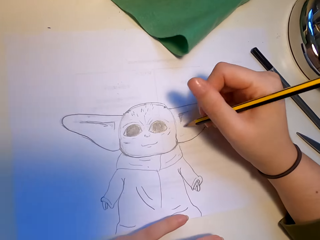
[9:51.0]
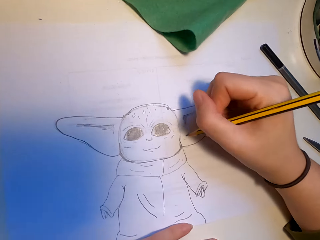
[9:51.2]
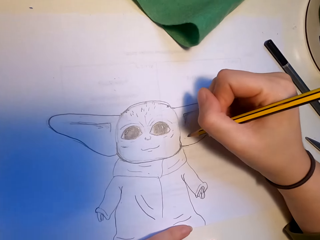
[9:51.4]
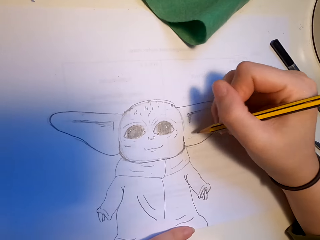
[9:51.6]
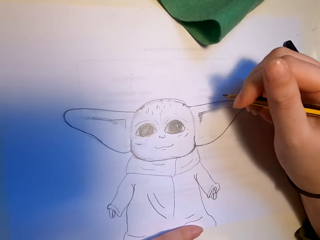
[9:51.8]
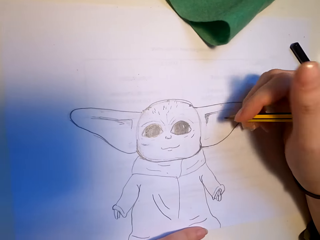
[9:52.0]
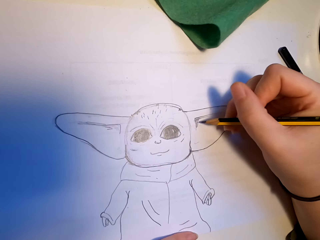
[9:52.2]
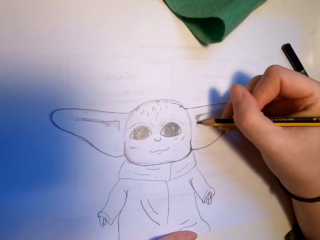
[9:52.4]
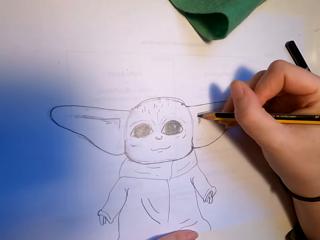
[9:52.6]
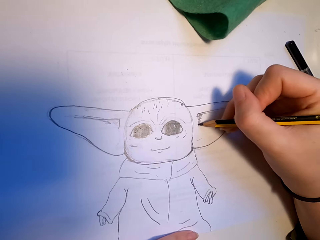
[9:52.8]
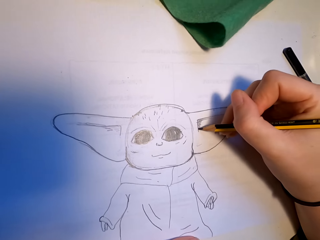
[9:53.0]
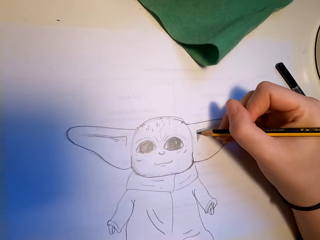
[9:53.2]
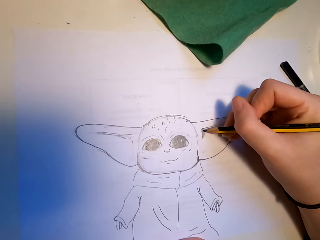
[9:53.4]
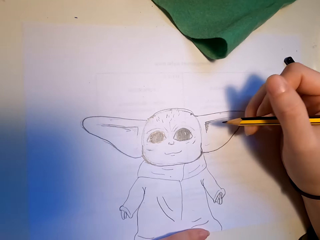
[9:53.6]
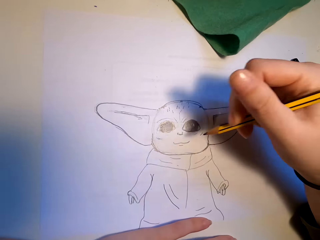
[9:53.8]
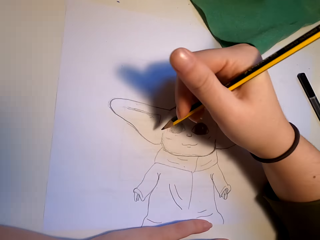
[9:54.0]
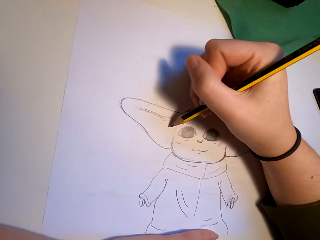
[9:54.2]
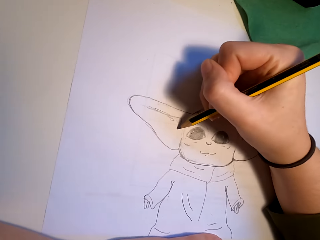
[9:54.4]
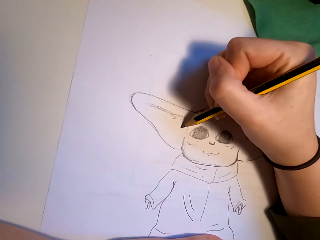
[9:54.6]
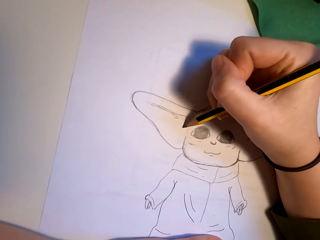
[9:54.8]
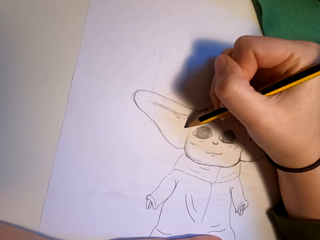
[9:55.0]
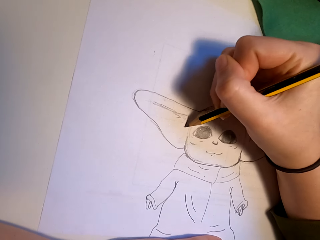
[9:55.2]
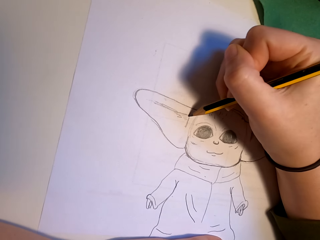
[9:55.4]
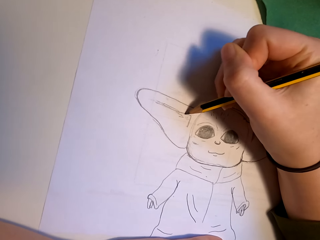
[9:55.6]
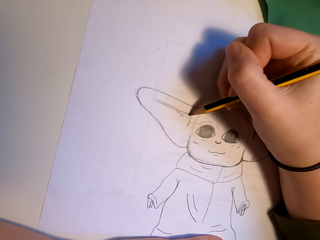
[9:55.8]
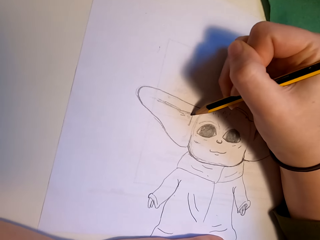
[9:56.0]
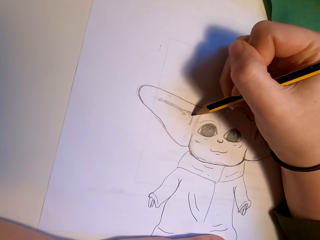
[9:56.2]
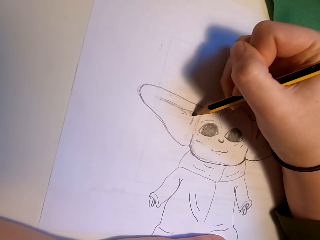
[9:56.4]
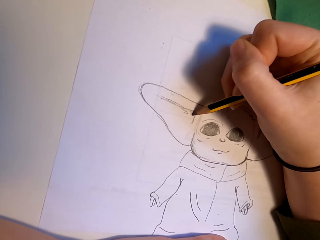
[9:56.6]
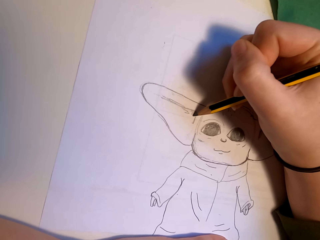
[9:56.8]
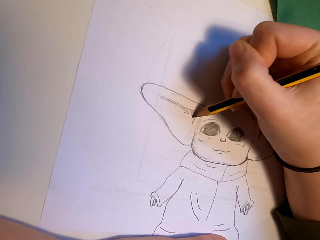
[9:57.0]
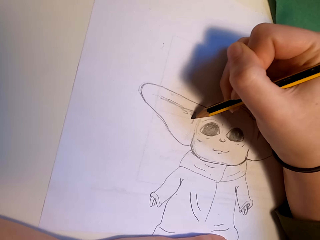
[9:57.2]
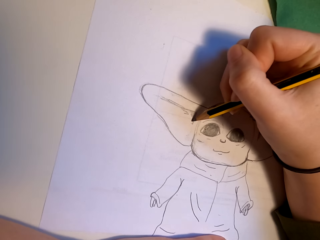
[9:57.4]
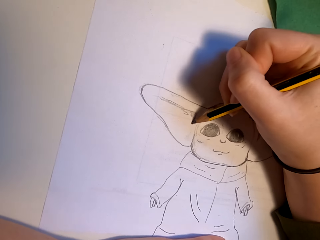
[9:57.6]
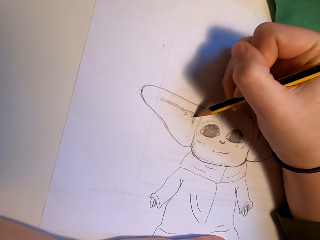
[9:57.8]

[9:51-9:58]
The camera wearer draws.

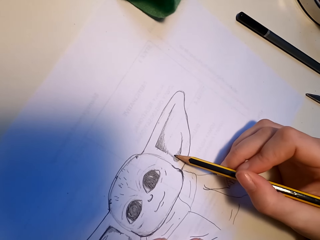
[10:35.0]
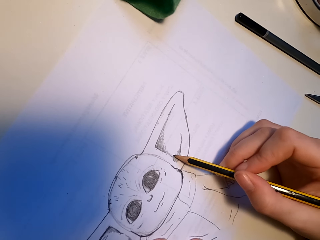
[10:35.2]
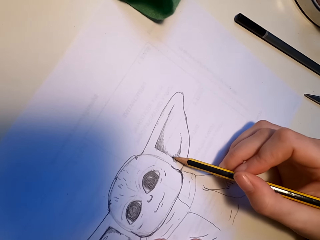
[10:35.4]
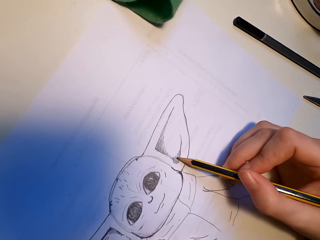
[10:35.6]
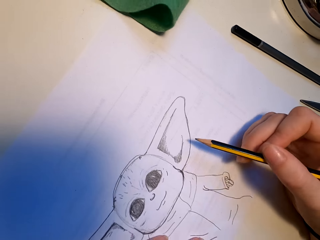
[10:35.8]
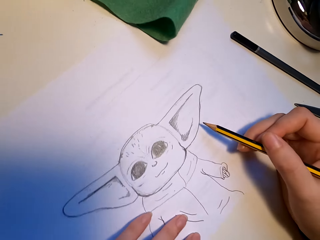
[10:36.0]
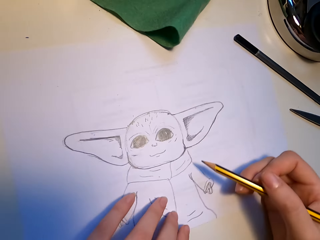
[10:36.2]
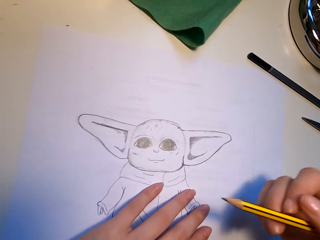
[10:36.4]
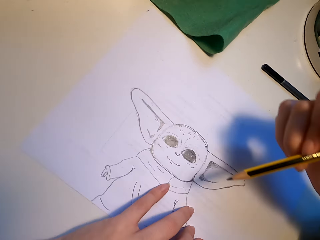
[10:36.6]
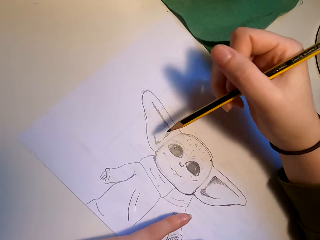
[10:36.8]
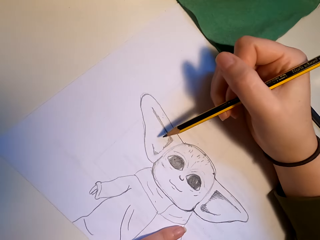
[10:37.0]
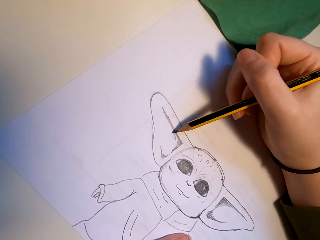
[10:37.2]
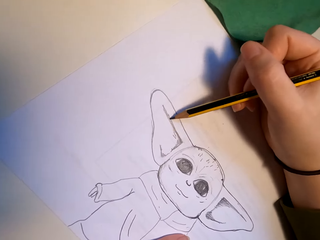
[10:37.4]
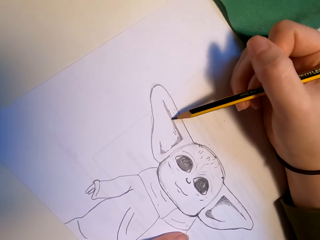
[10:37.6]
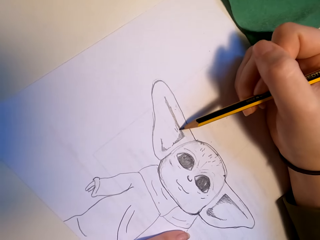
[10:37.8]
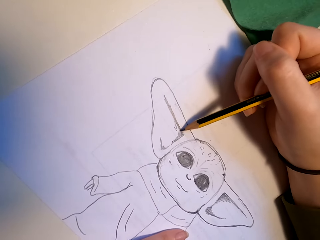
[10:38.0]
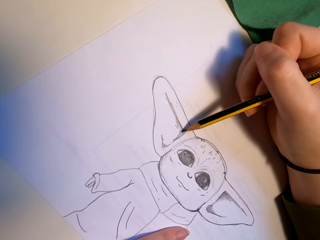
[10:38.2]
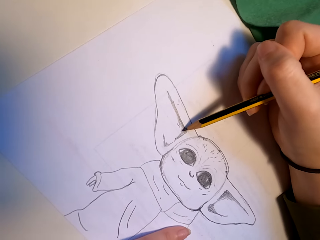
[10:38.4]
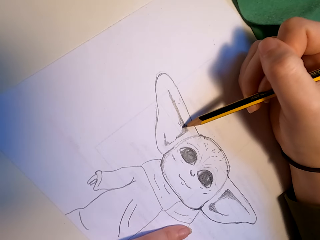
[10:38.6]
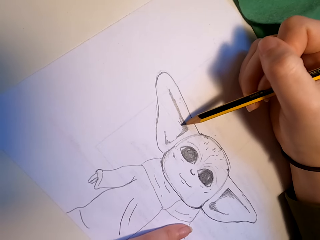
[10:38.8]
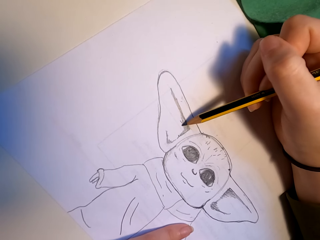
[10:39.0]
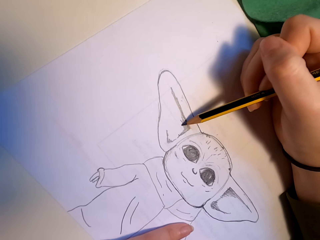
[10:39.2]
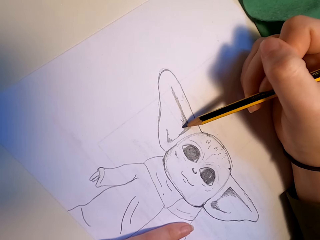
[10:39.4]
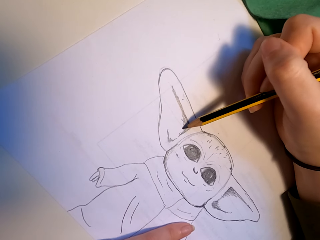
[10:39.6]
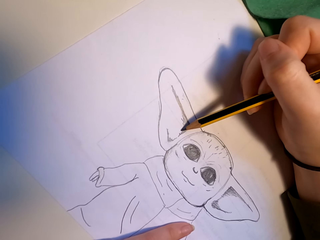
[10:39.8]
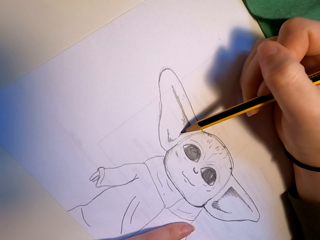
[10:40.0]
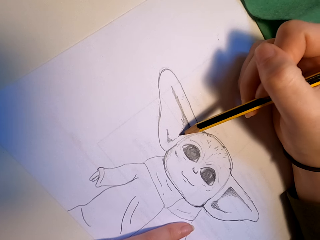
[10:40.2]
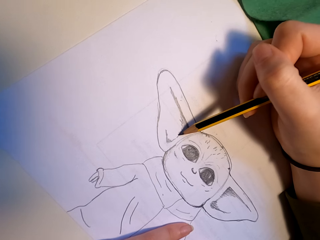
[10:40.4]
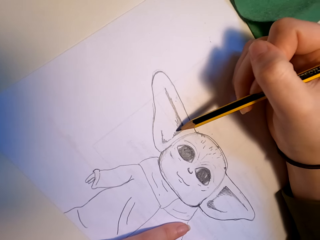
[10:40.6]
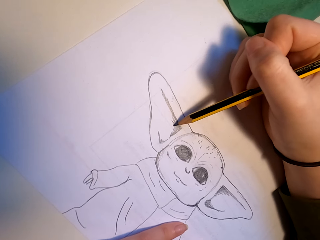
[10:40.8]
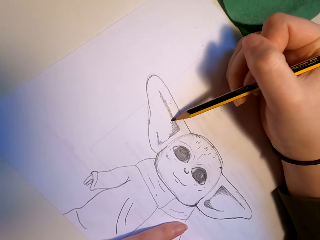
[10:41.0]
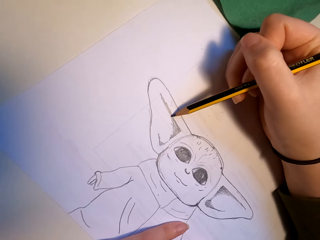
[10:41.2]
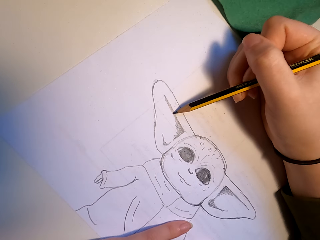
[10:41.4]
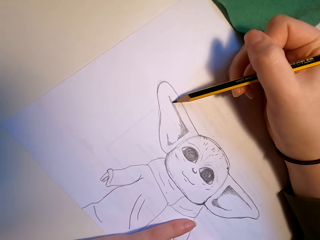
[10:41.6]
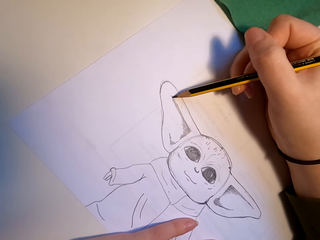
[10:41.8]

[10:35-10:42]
The camera wearer rotates the drawing paper. They draw.
